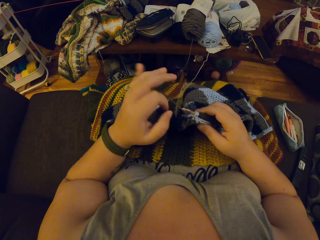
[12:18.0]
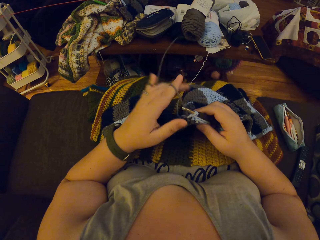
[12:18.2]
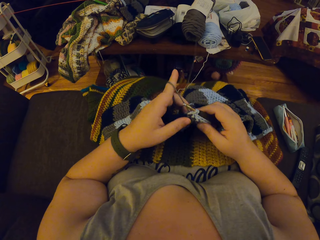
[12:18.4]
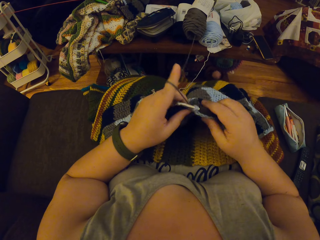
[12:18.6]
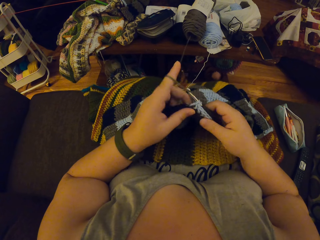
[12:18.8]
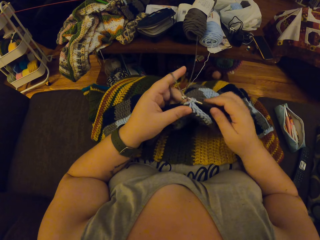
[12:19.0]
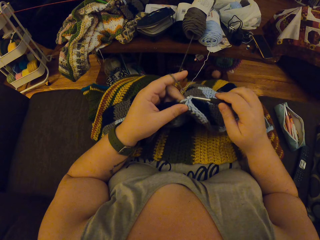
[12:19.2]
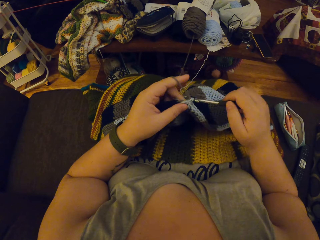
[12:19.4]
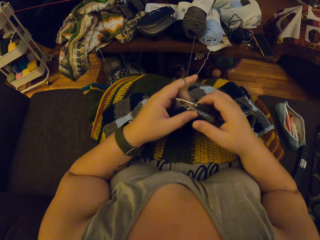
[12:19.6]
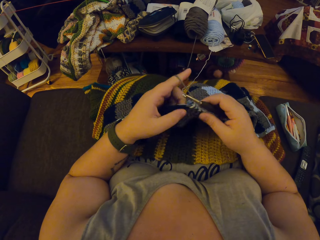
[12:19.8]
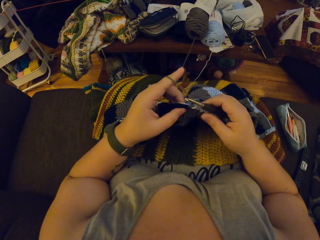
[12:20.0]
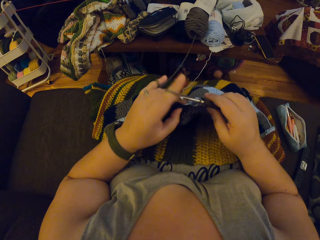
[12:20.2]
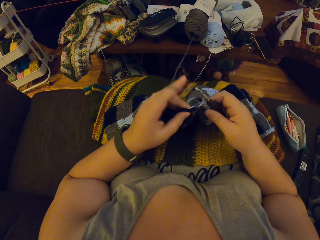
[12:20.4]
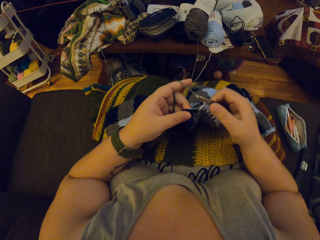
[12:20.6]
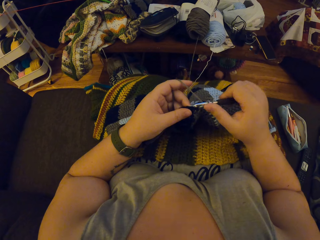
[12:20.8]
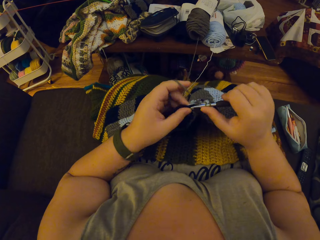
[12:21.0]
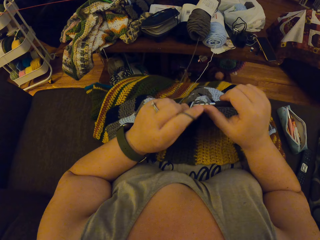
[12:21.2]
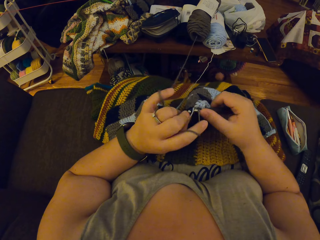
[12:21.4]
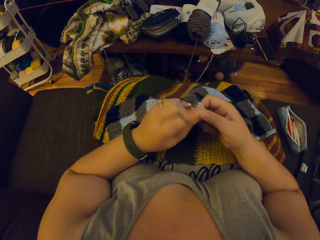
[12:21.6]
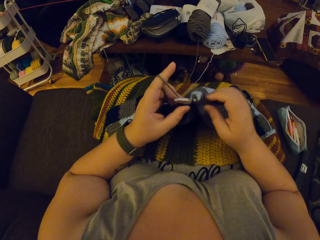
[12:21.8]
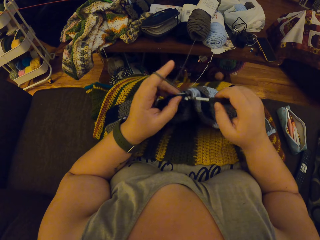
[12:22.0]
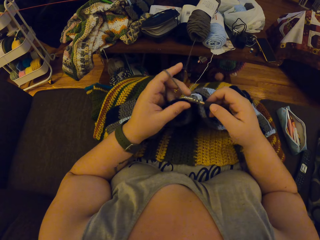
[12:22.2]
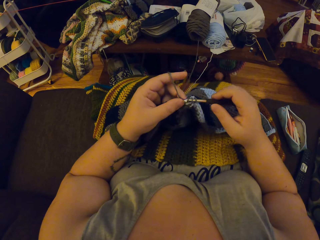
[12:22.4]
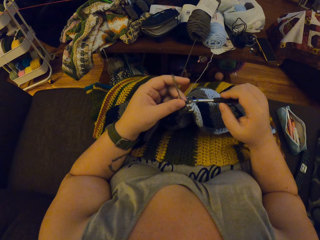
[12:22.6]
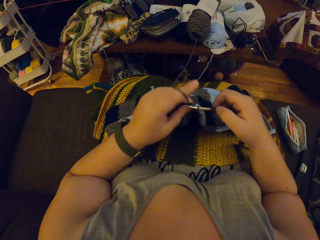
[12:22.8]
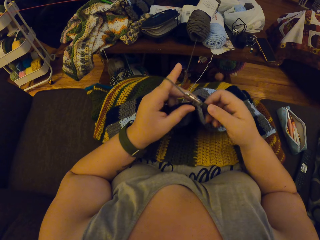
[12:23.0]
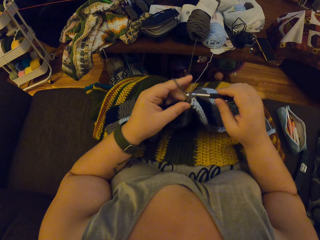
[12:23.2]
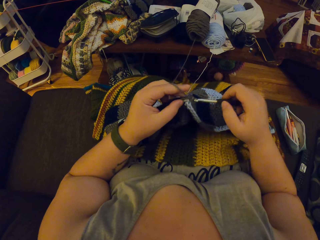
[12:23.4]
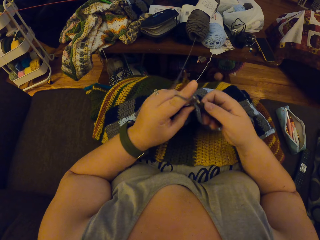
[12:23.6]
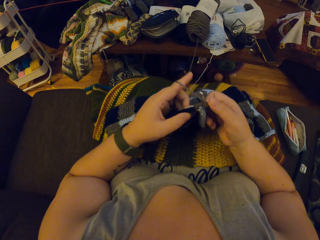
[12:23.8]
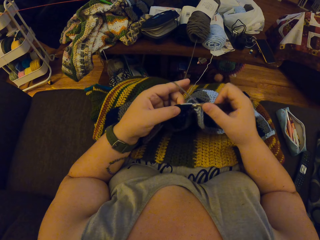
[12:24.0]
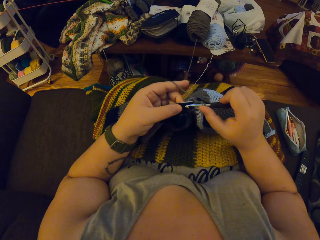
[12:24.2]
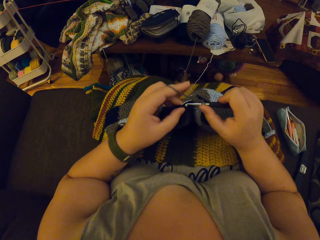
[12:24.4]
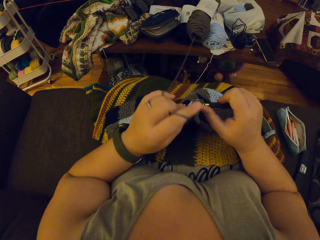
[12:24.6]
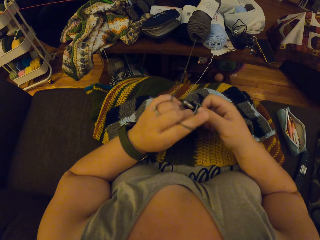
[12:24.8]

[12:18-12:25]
The camera wearer crochets the yarn with her hands.

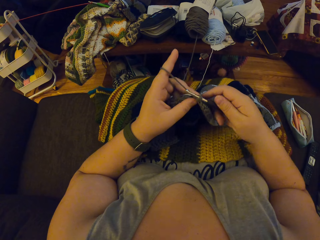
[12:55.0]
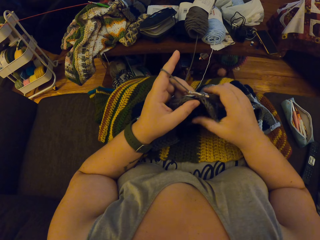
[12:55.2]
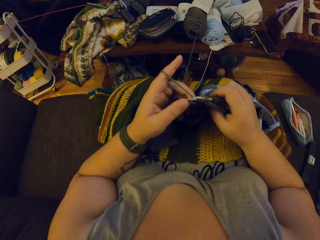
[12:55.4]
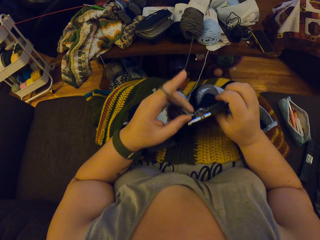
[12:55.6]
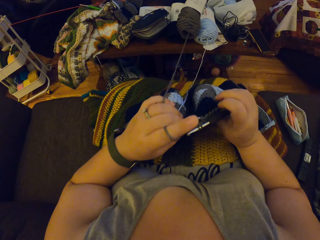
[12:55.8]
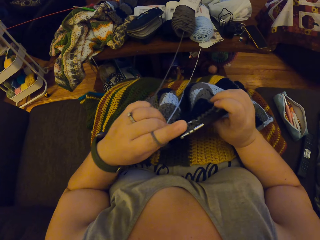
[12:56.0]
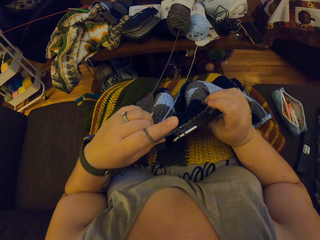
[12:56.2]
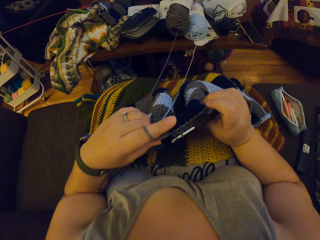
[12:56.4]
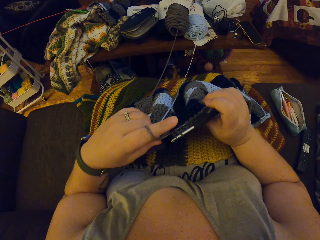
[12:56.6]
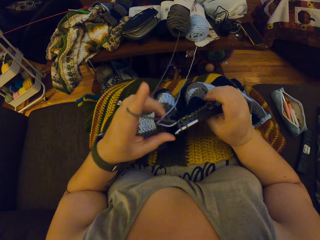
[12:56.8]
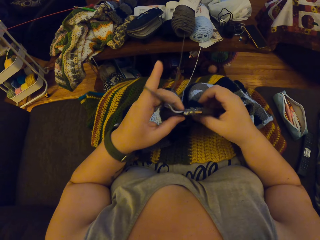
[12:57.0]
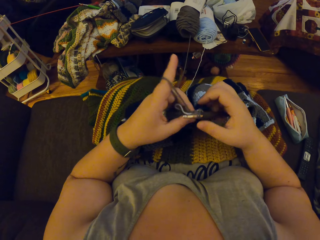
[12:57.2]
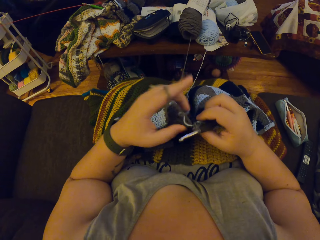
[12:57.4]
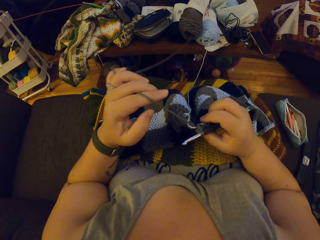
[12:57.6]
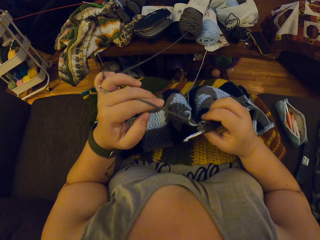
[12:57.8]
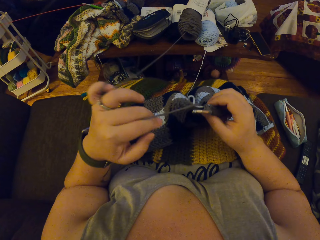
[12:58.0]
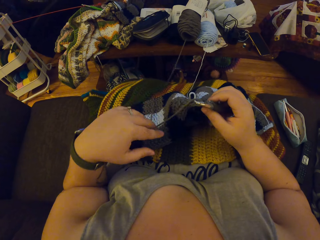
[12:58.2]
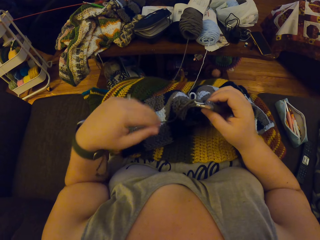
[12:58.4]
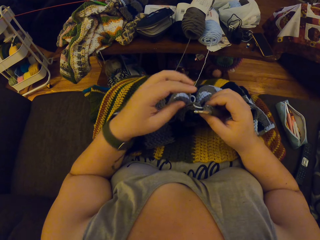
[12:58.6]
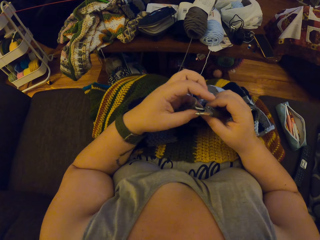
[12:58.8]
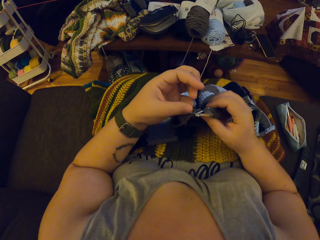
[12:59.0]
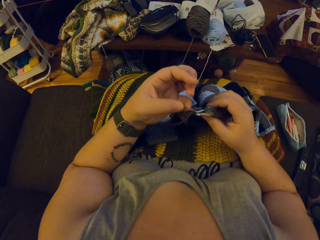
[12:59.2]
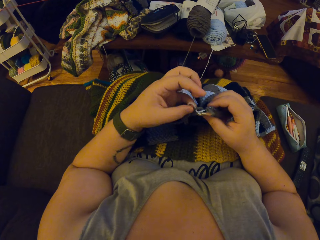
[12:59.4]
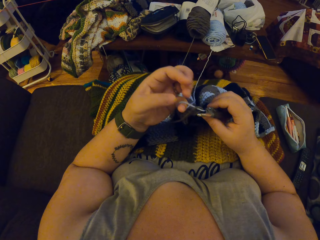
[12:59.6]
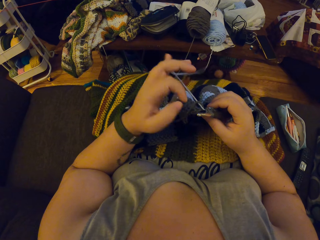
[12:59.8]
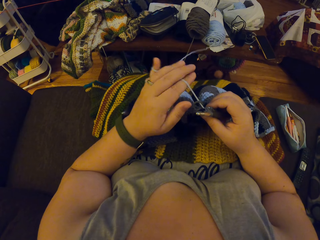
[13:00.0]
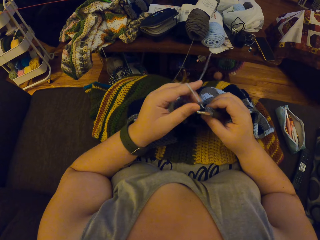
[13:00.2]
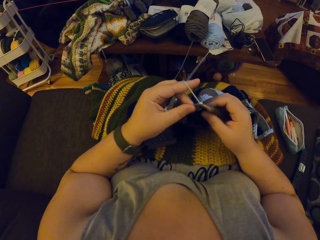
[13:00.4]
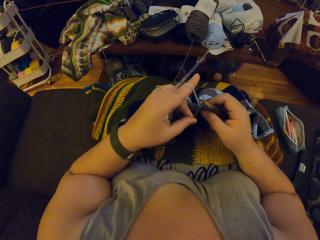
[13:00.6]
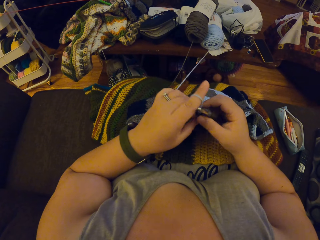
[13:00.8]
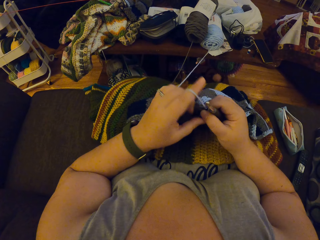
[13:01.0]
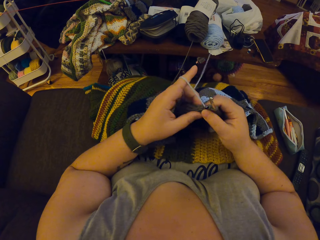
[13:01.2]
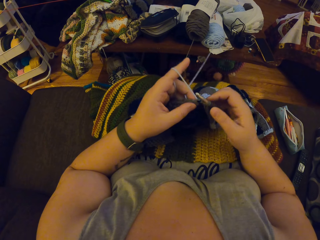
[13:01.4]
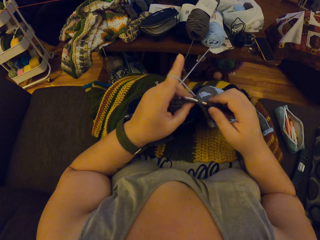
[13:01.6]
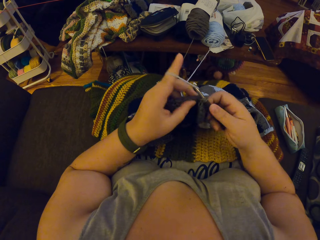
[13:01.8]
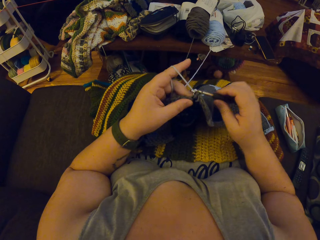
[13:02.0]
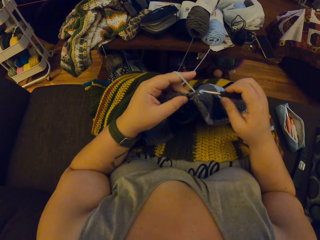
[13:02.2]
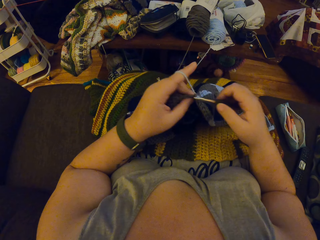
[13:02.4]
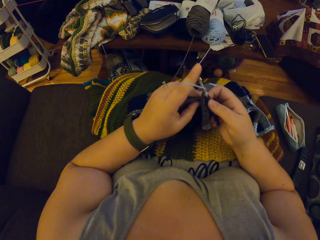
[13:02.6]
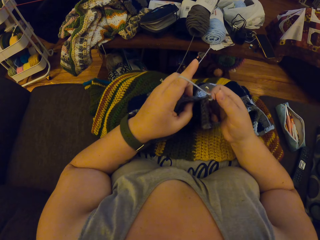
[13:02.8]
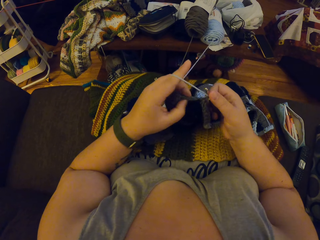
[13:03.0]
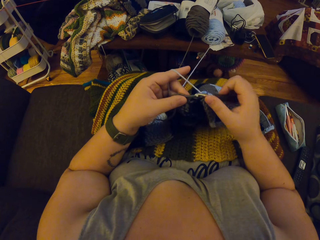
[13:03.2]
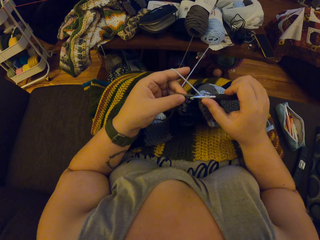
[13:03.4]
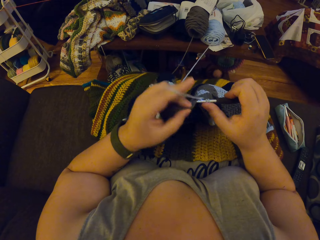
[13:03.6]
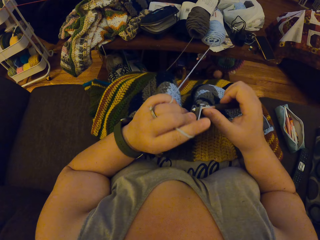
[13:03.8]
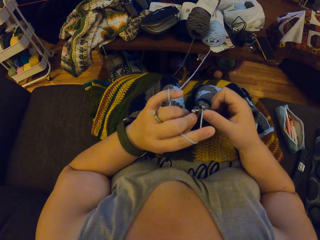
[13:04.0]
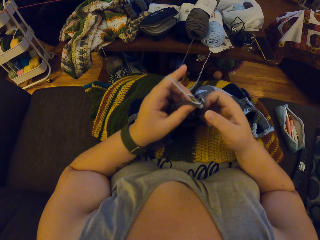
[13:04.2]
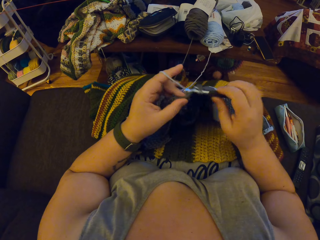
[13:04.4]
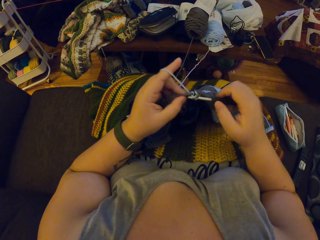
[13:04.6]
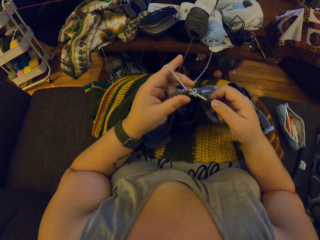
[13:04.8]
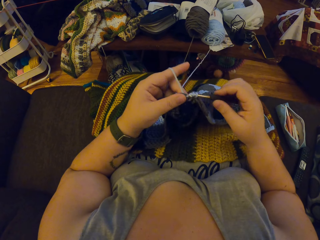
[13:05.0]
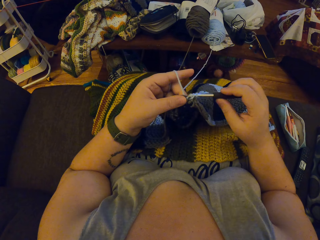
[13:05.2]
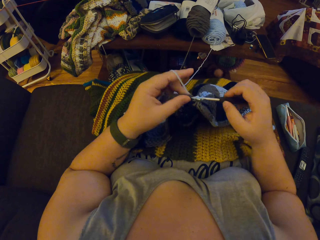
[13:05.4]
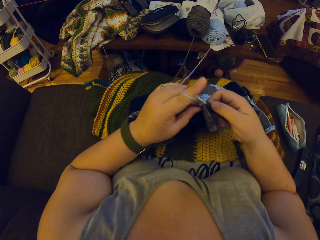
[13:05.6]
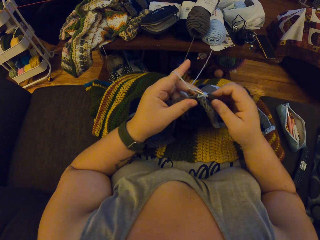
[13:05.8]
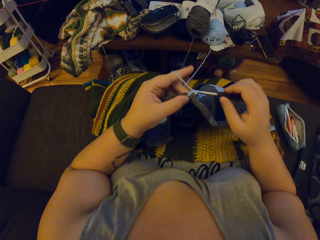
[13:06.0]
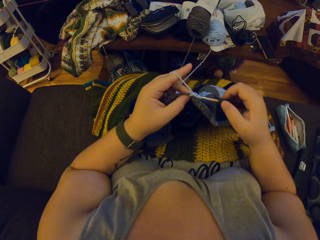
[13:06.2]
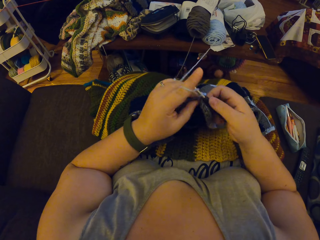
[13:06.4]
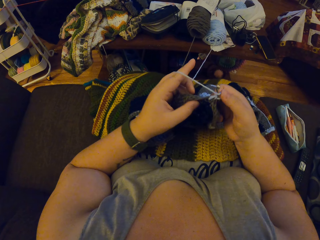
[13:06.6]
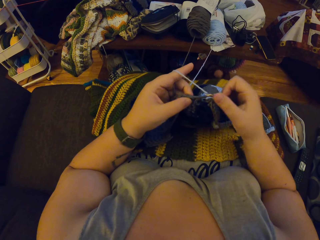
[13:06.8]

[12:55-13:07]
The camera wearer adjusts the yarn strand with her left hand. She crochets the yarn with her hands.

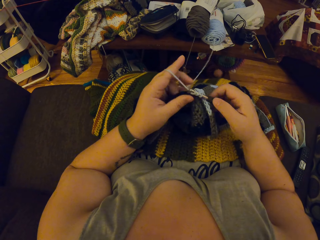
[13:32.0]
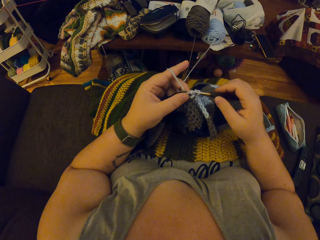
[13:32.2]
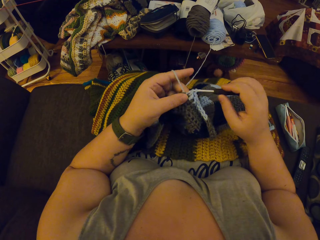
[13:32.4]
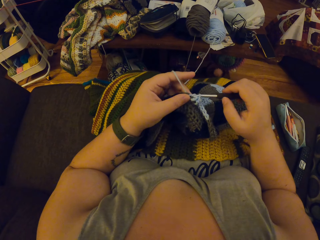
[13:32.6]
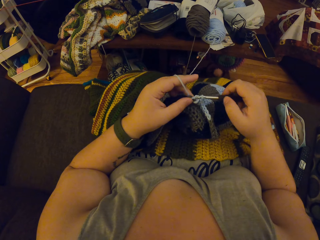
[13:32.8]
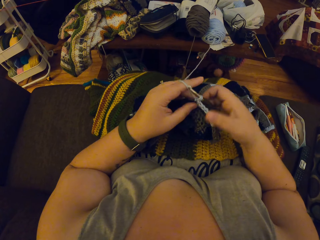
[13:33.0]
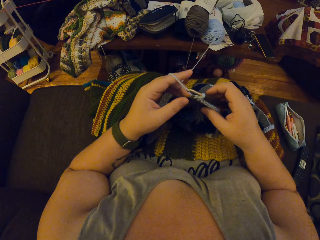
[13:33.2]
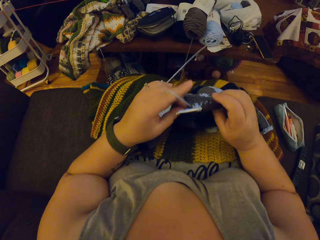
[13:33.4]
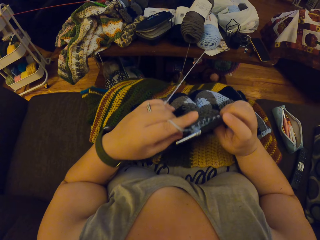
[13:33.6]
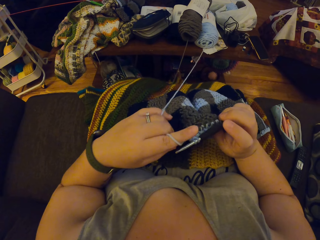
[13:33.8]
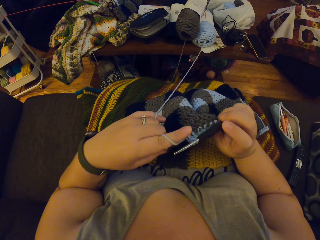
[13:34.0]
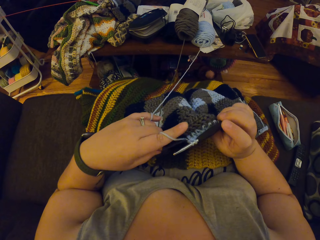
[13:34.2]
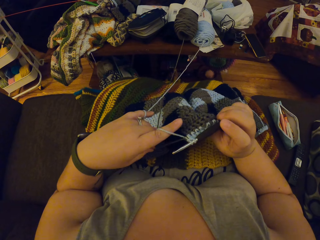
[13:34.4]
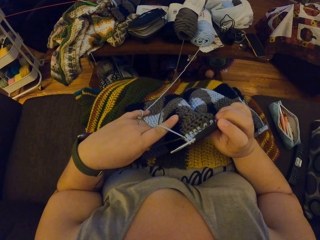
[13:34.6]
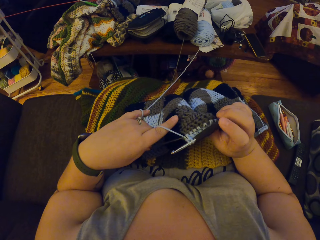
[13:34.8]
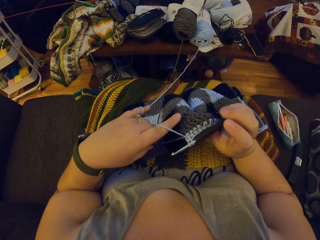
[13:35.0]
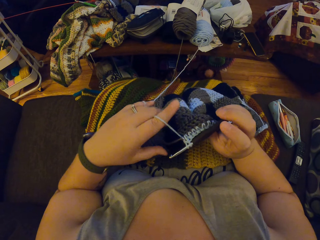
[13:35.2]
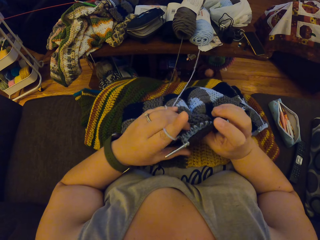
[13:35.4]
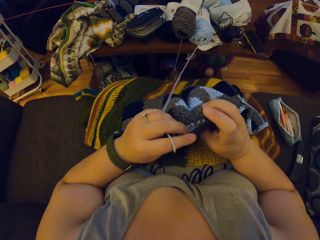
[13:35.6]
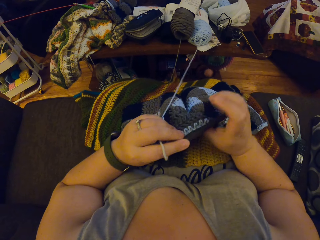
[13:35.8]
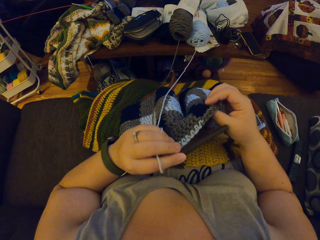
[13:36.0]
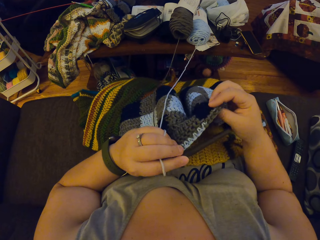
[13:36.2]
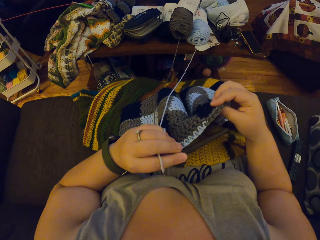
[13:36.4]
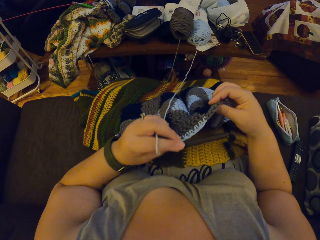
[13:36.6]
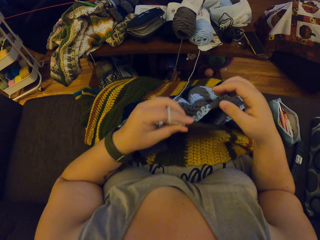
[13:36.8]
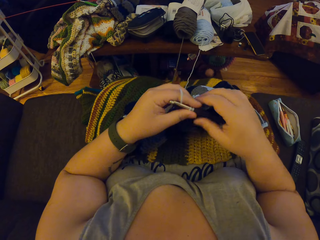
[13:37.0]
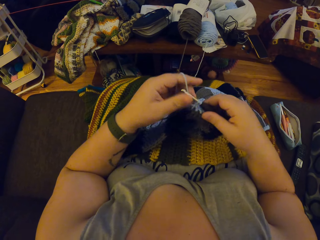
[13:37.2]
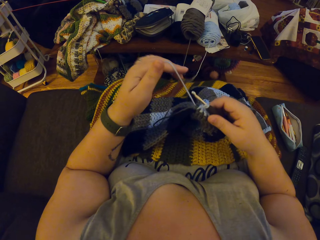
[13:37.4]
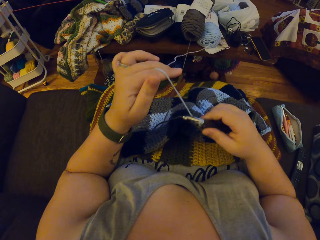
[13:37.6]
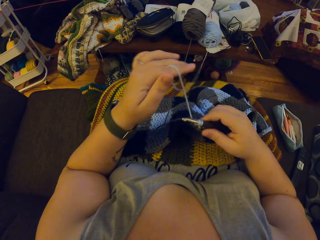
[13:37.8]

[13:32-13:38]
The camera wearer adjusts the yarn strand with her left hand. She adjusts the fabric with her hands.
